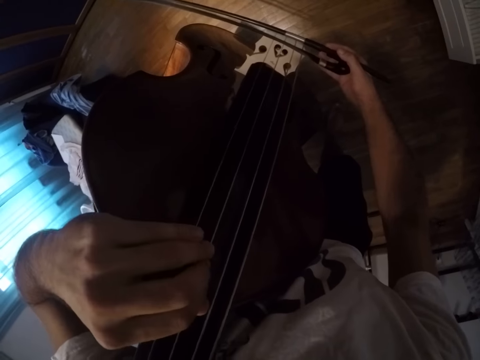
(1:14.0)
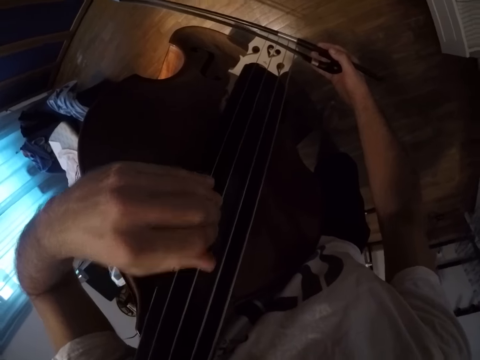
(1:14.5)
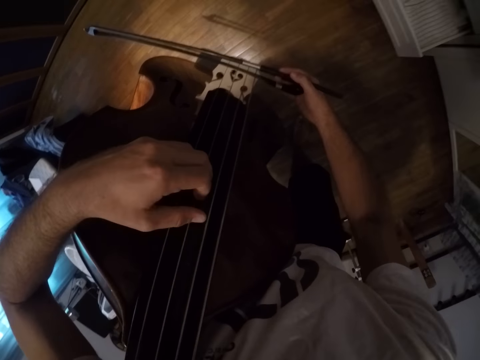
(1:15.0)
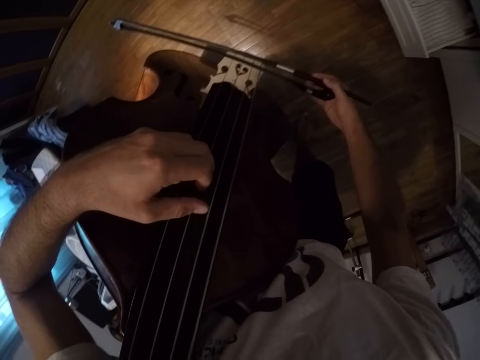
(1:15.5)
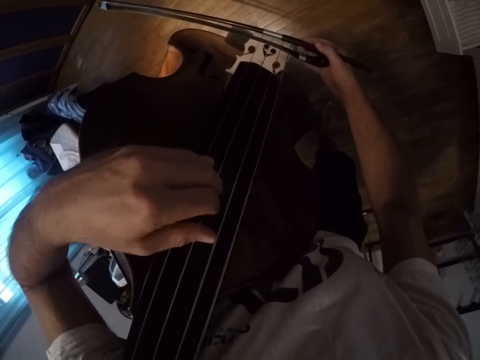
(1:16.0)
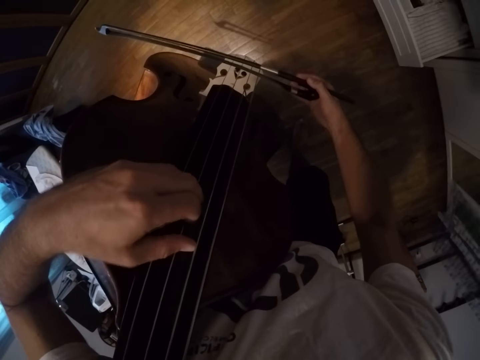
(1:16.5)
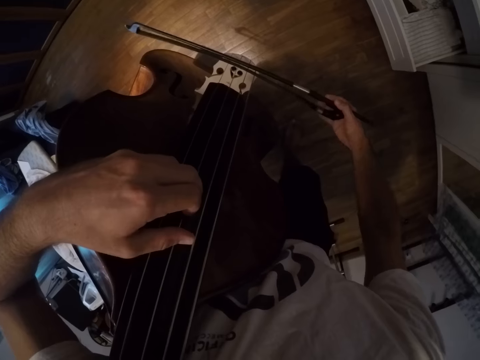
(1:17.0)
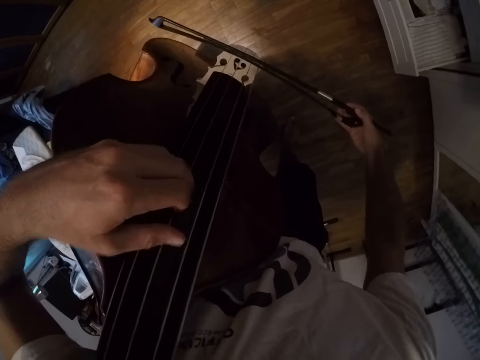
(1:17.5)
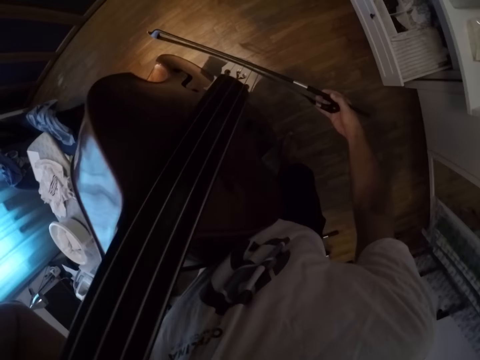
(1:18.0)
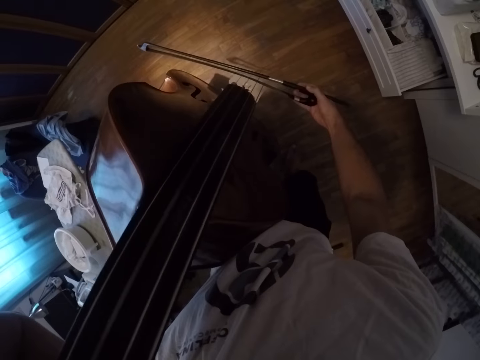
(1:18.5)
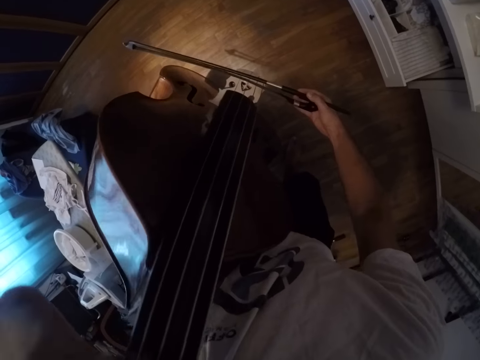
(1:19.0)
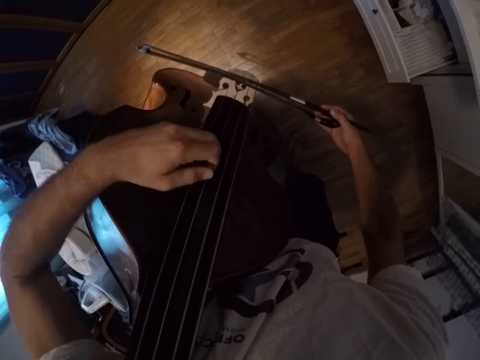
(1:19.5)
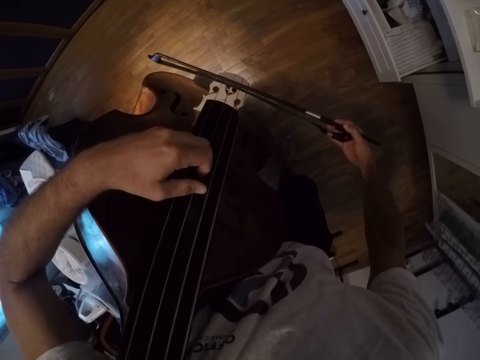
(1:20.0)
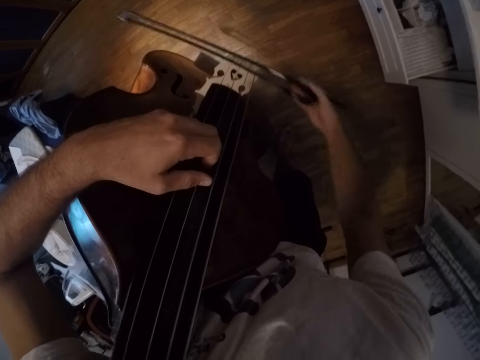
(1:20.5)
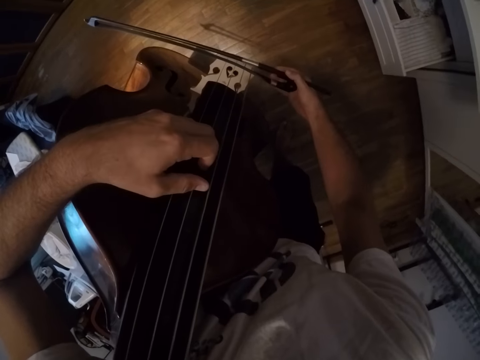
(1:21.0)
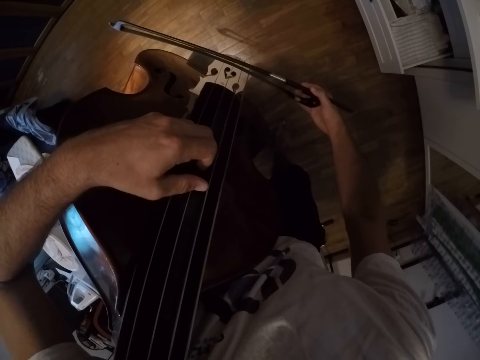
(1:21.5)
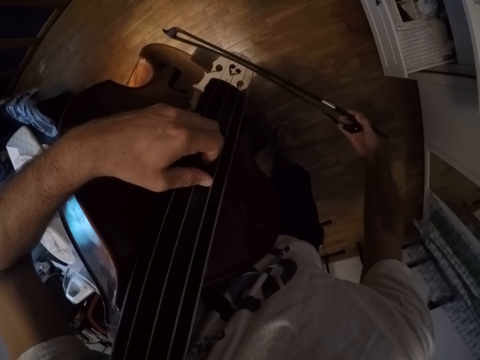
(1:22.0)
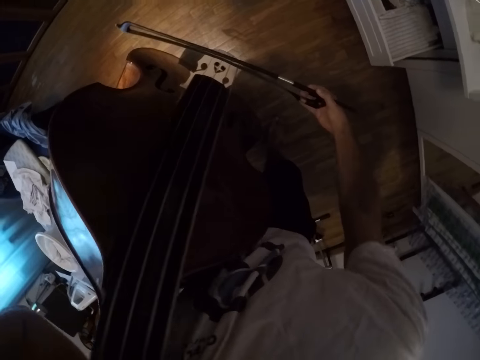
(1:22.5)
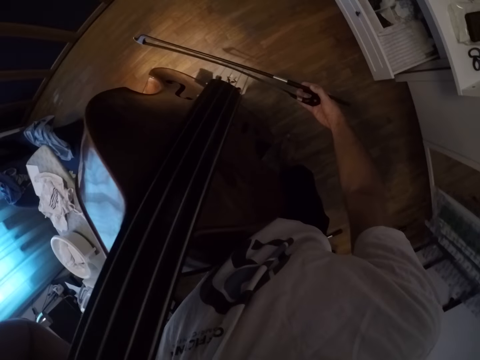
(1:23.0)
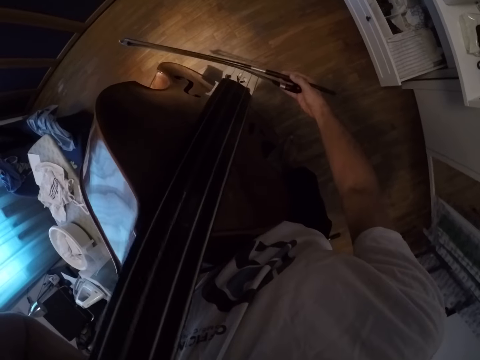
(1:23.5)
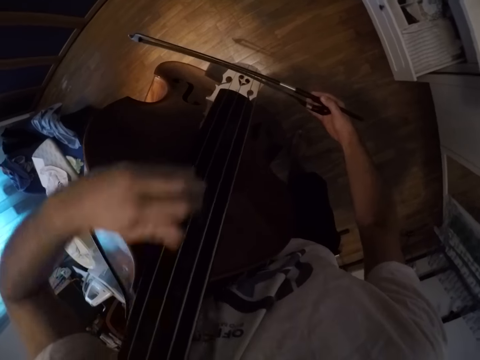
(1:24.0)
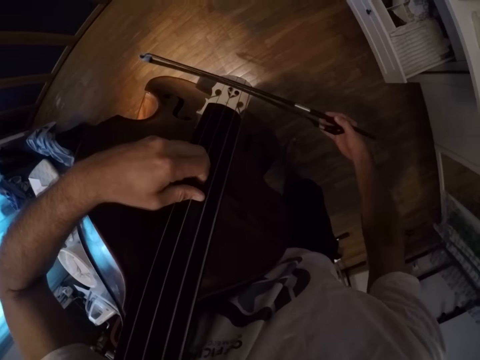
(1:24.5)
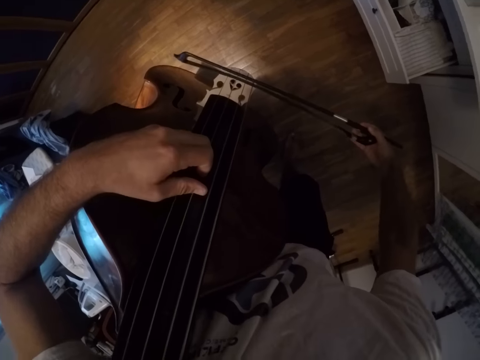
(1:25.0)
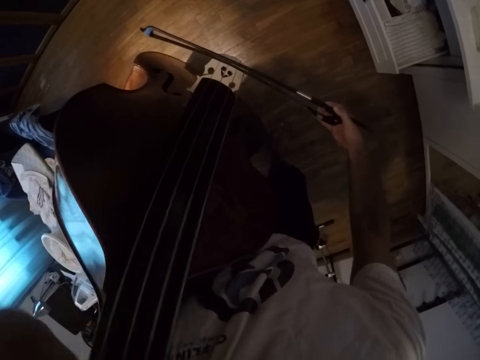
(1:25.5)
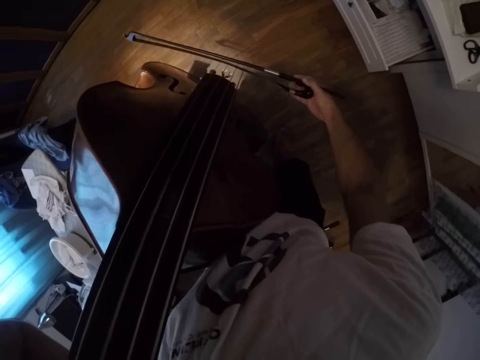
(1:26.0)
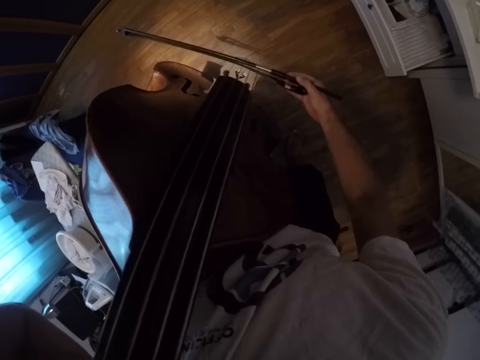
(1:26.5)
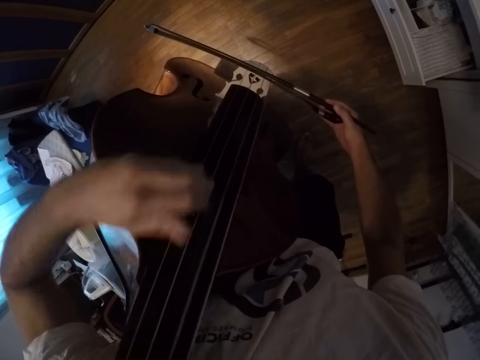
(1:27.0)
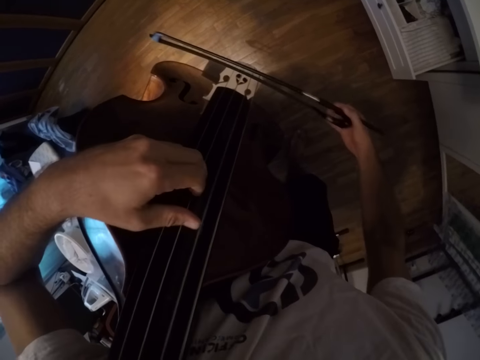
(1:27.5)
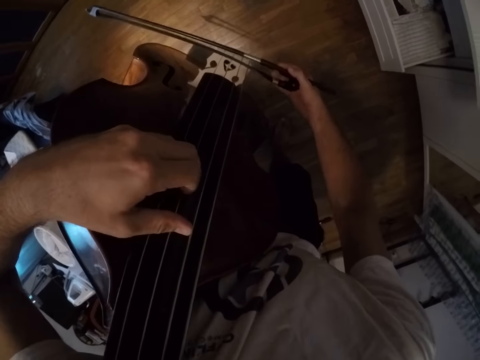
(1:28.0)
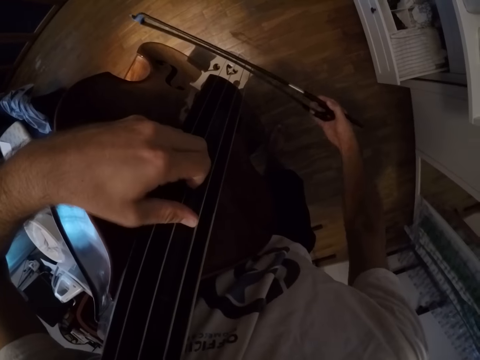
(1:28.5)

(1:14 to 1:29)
The camera wearer presses the violin.

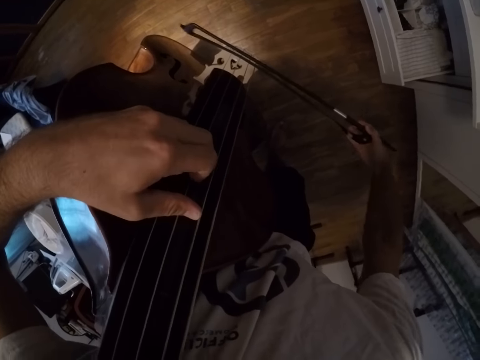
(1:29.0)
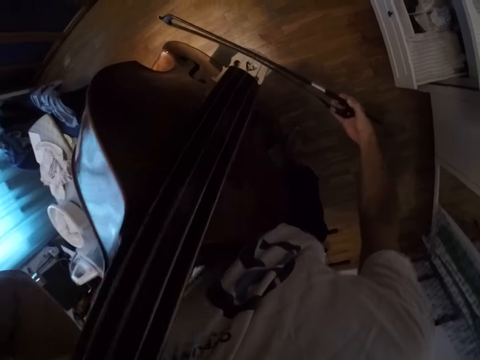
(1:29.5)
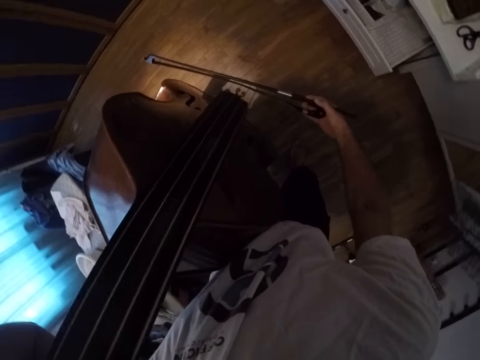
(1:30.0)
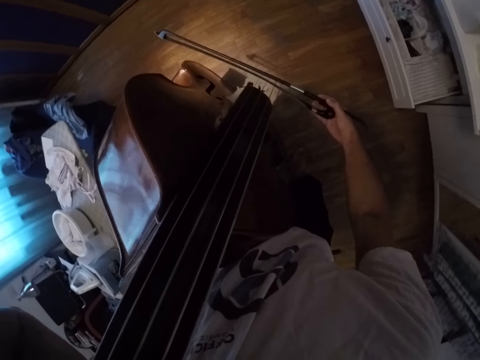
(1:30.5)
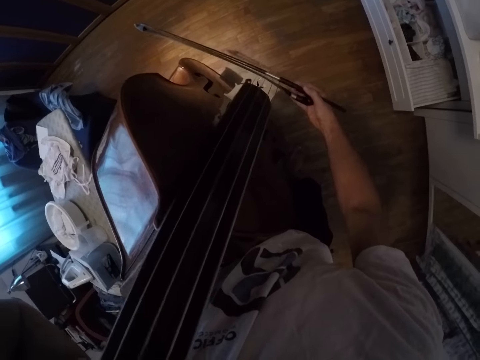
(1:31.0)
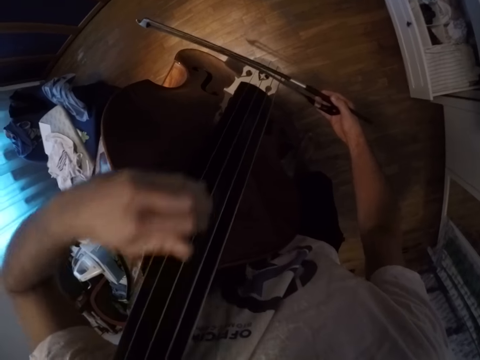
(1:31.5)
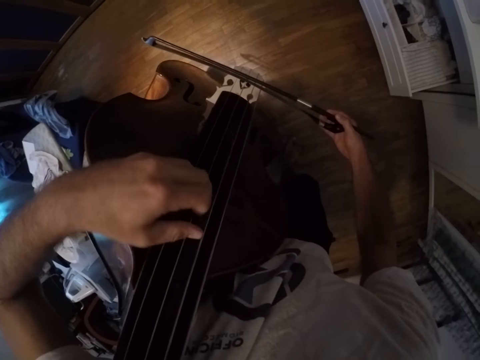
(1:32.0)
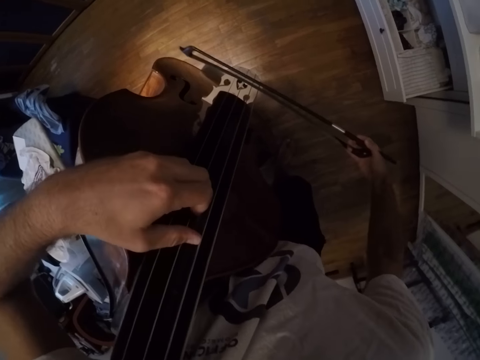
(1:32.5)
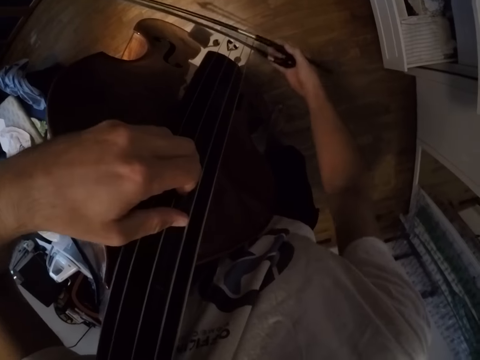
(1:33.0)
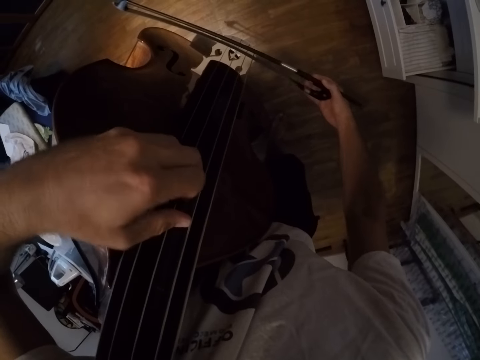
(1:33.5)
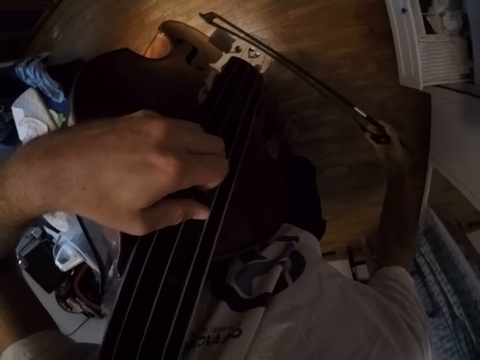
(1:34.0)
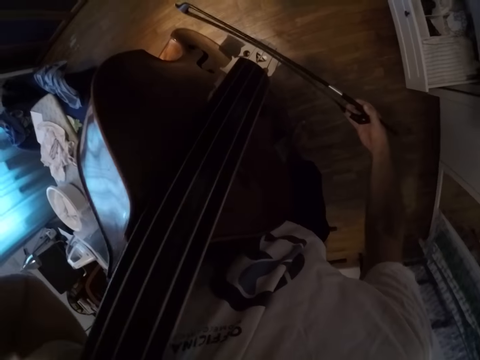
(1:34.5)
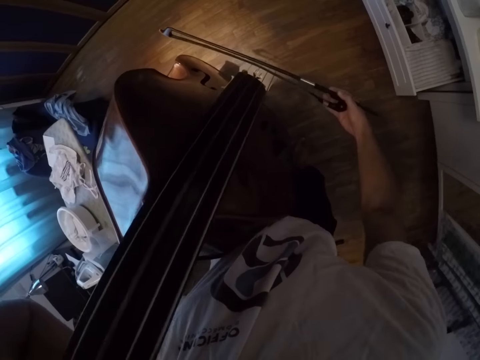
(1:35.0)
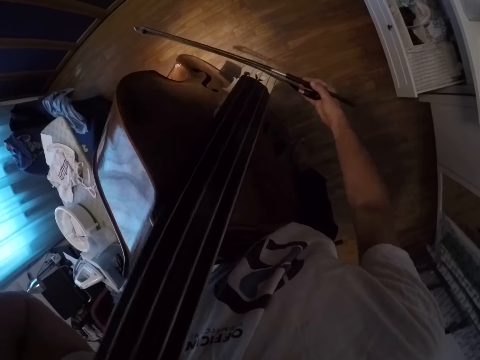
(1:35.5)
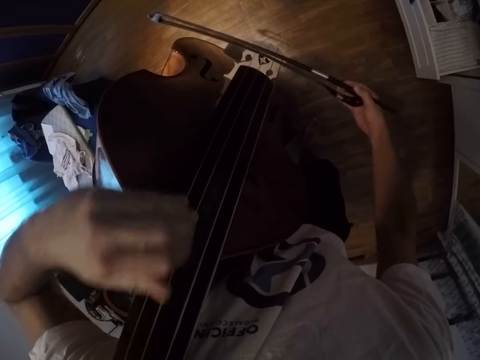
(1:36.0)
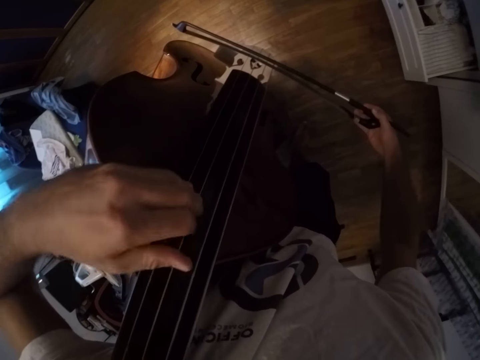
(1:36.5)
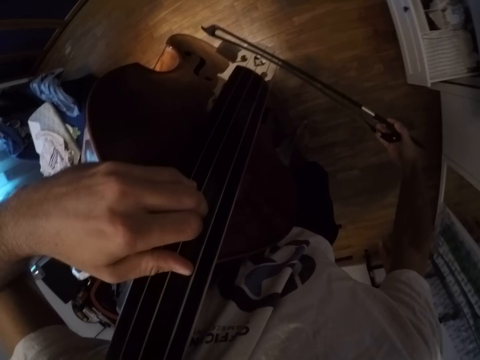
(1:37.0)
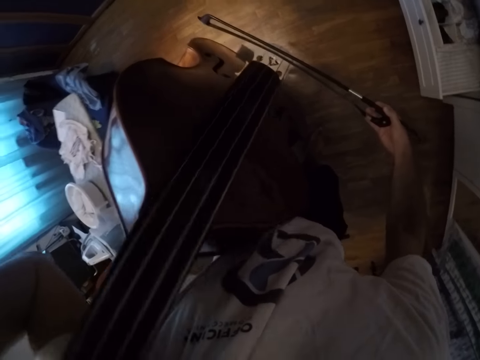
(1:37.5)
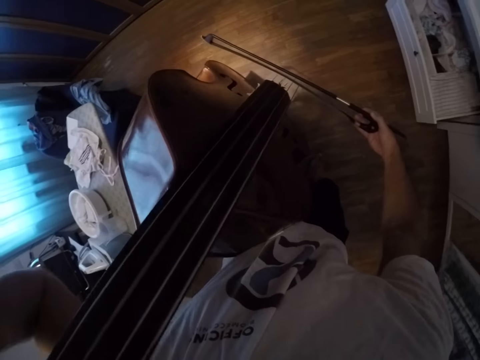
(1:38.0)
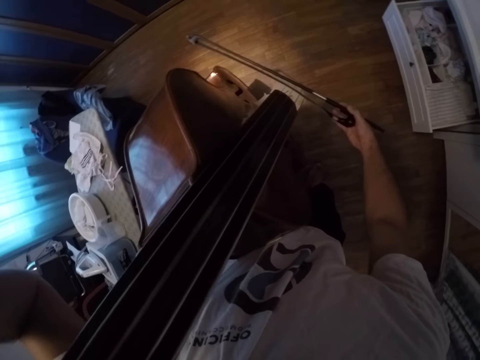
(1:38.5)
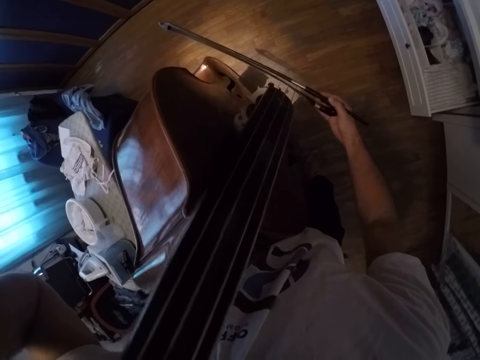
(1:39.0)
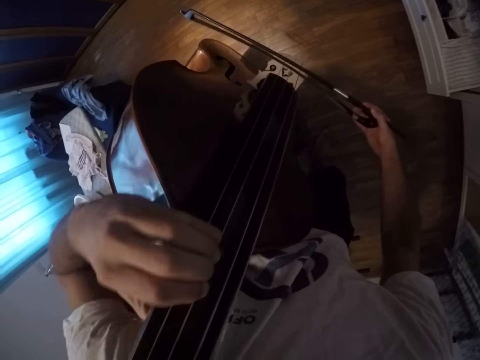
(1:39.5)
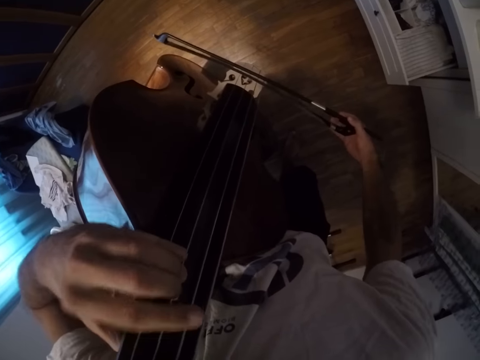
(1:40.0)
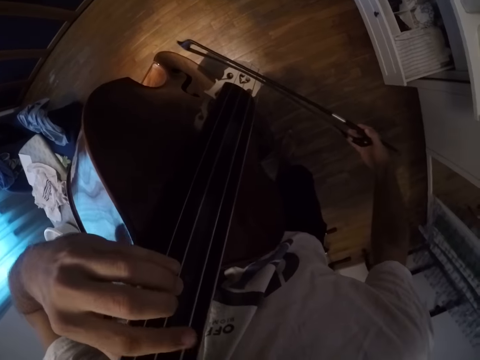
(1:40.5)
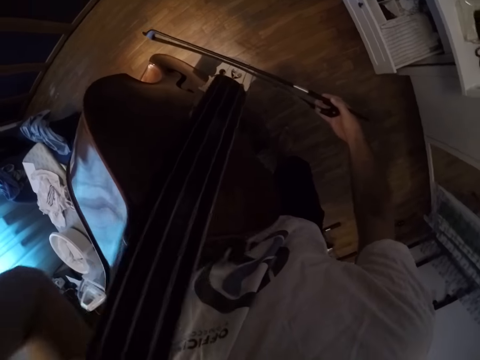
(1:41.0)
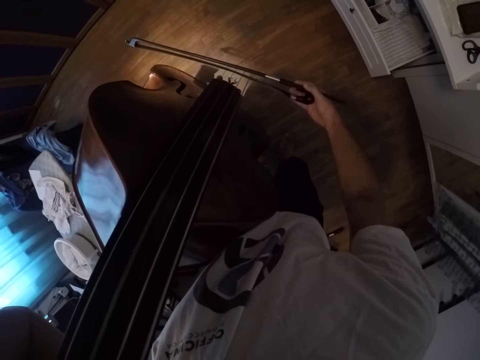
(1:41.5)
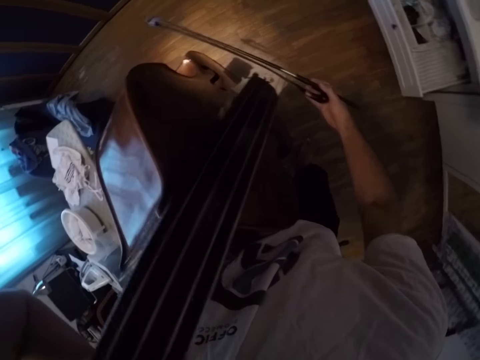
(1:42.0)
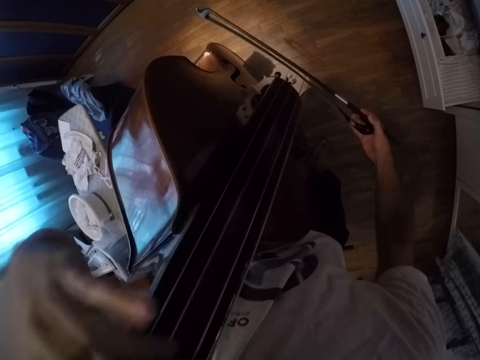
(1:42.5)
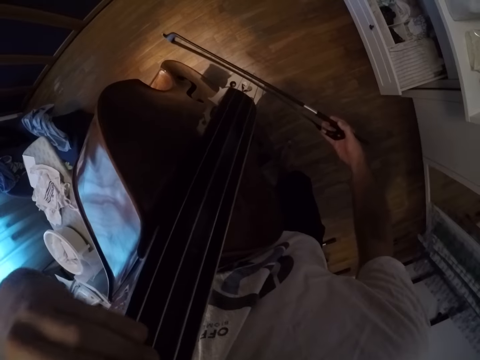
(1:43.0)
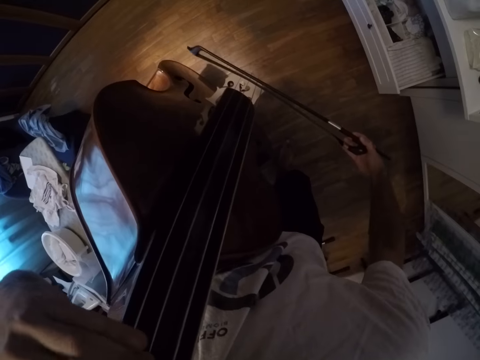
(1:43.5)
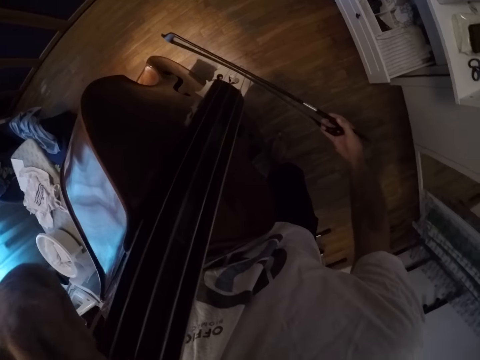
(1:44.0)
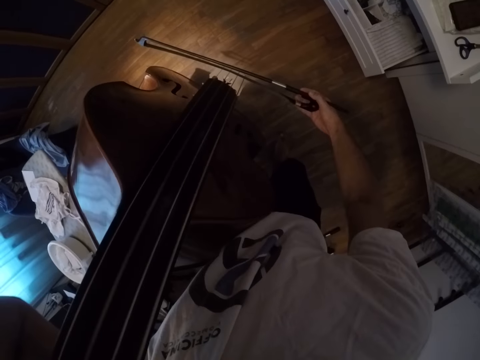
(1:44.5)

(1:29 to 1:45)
The camera wearer plays the violin.
